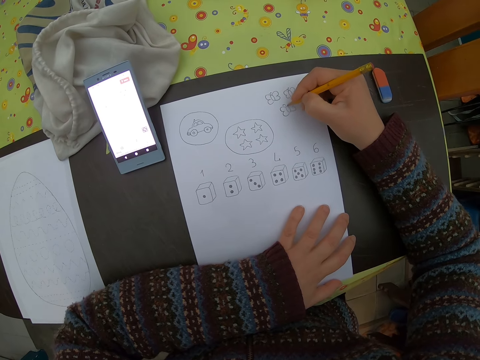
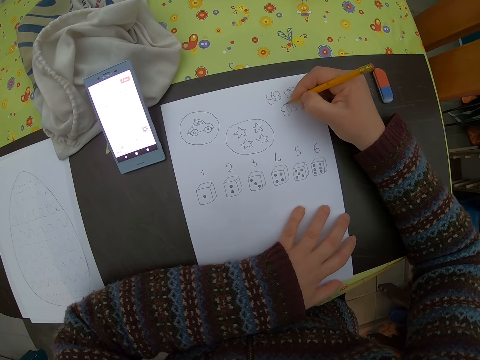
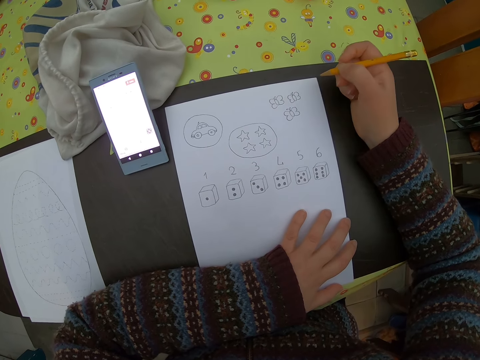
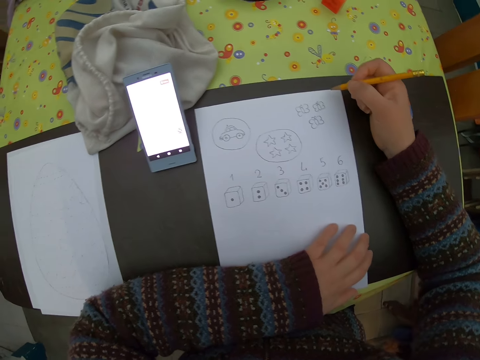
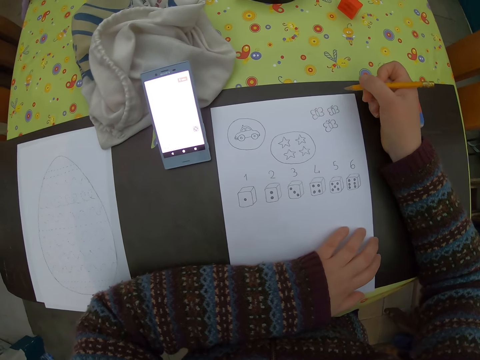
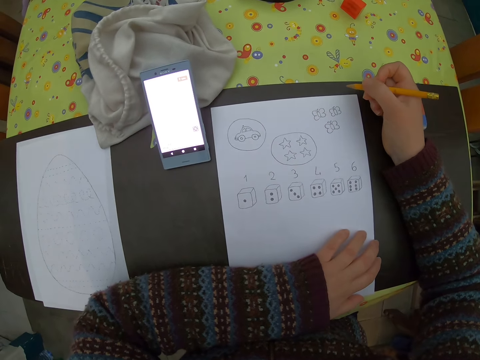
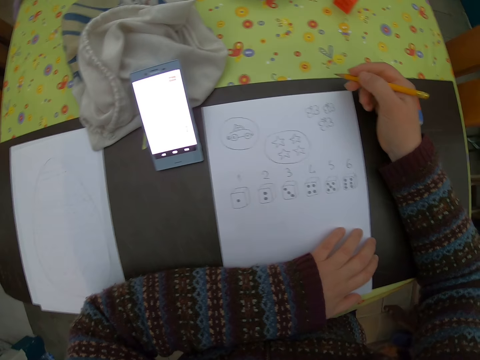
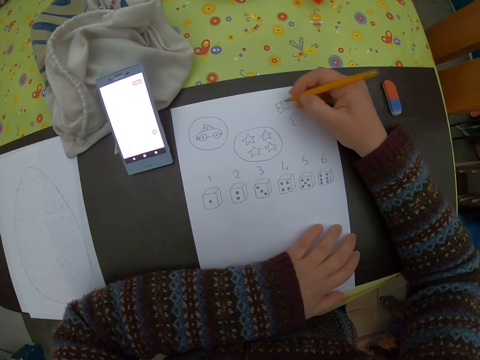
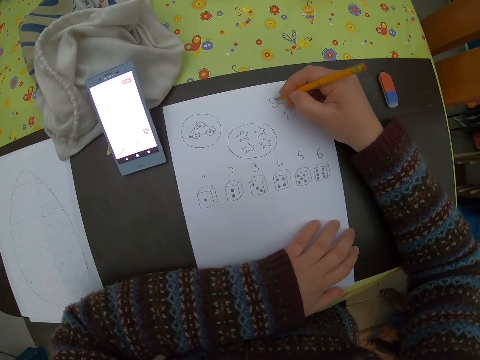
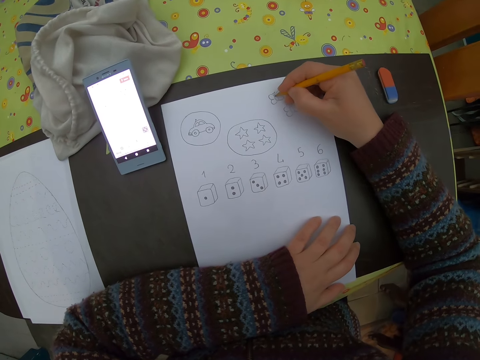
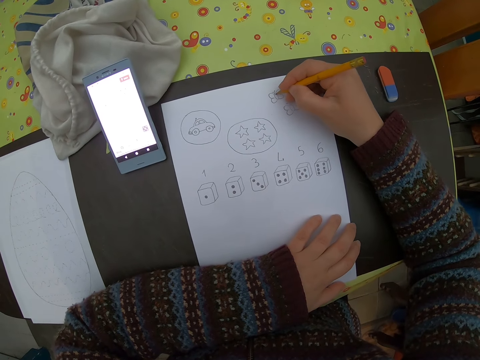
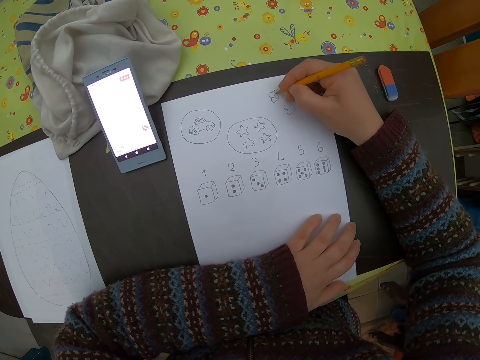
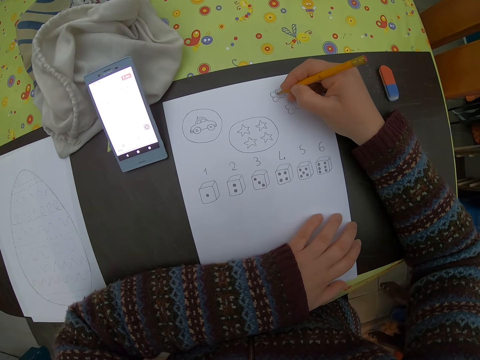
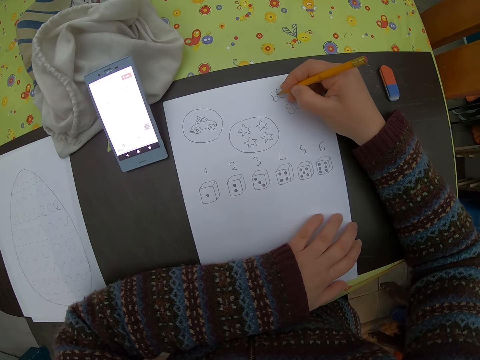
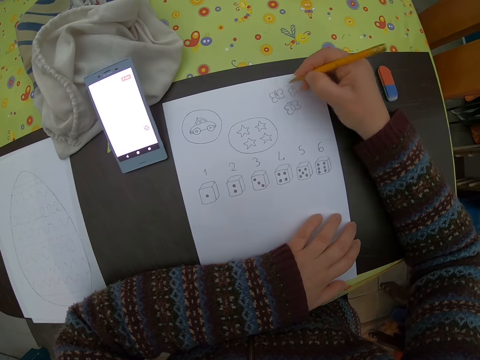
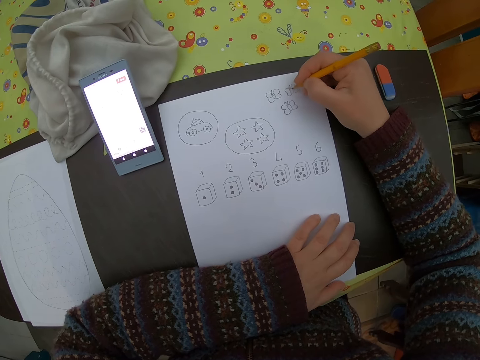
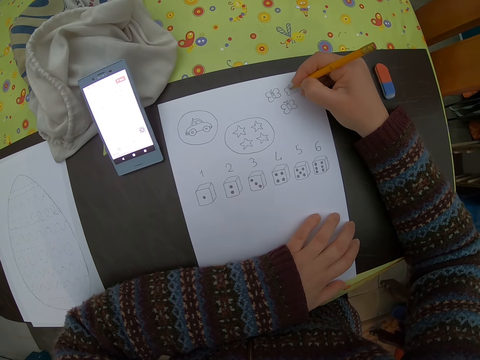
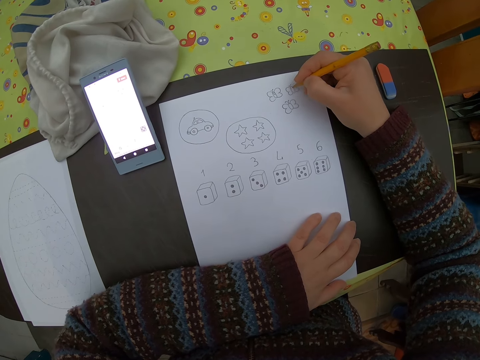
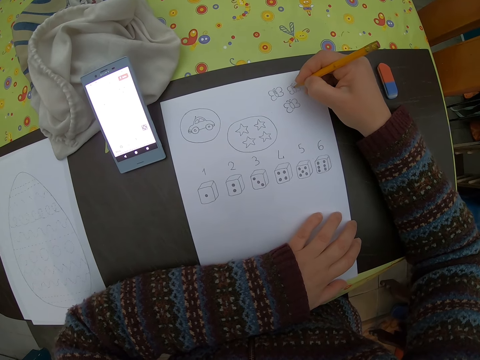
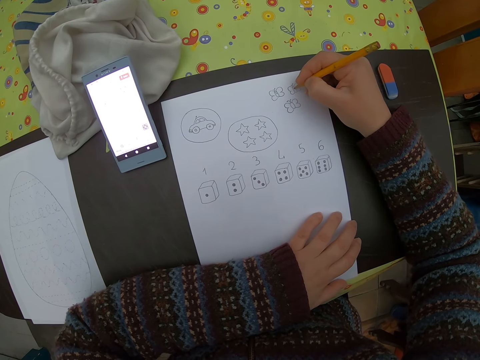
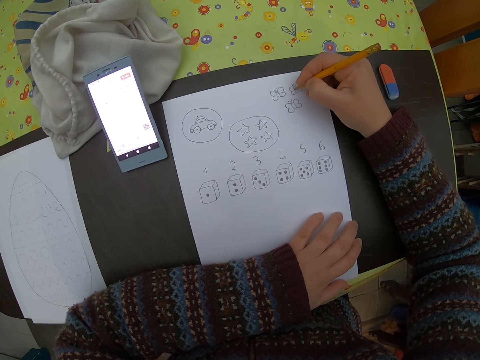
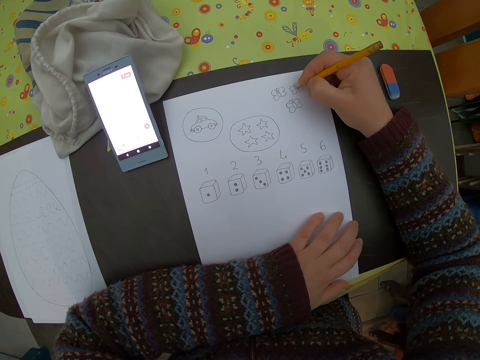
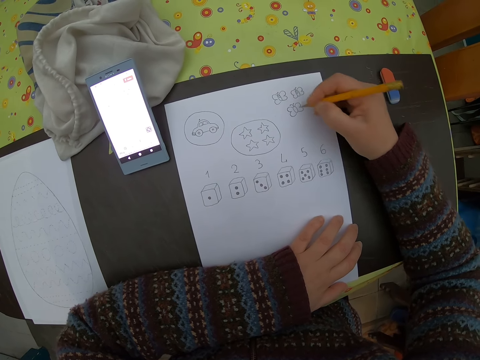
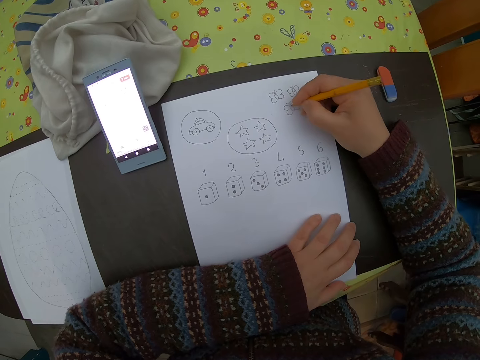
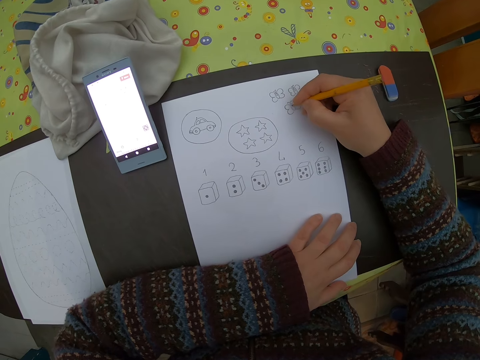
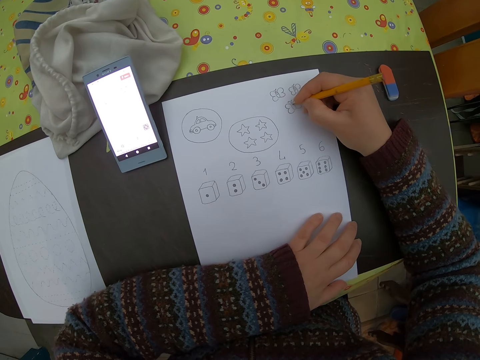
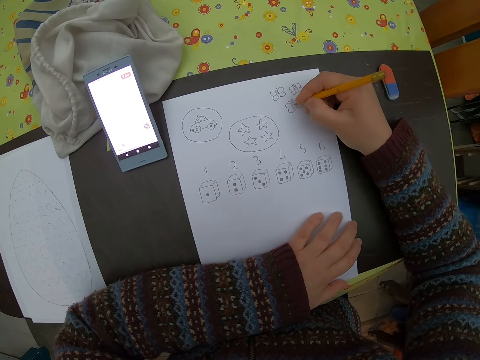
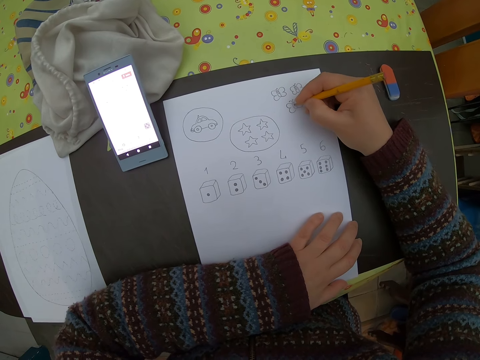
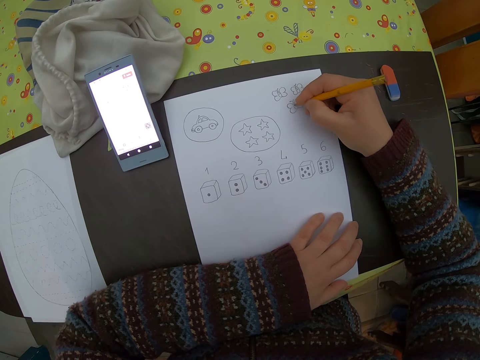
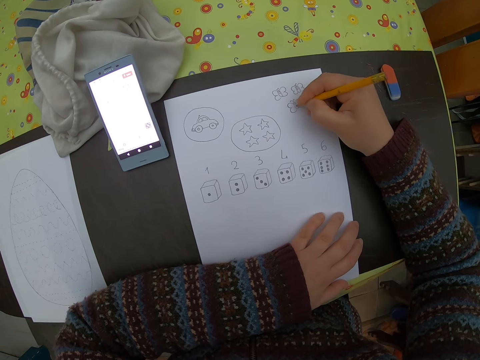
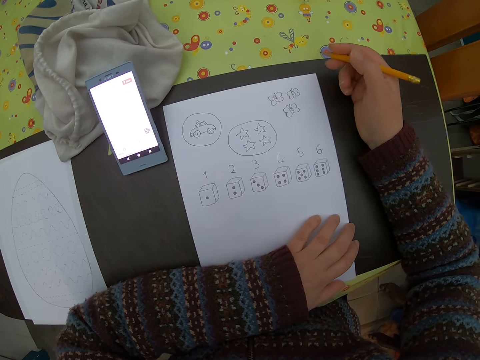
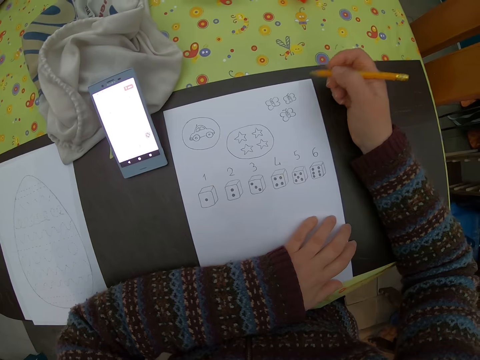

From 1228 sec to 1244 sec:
The camera wearer adjusts the pencil. They draw a butterfly. They adjust the pencil.

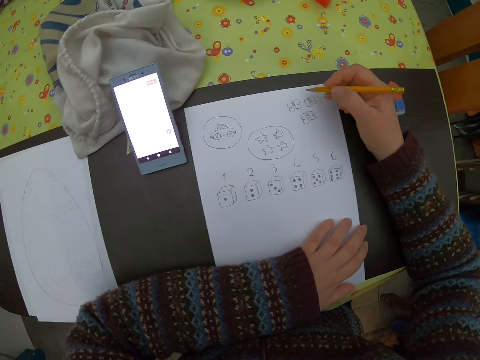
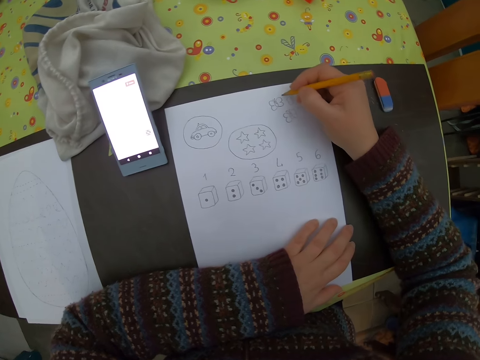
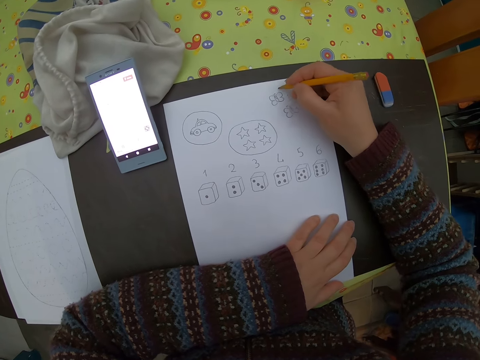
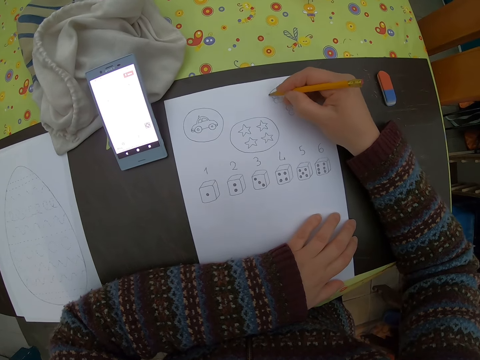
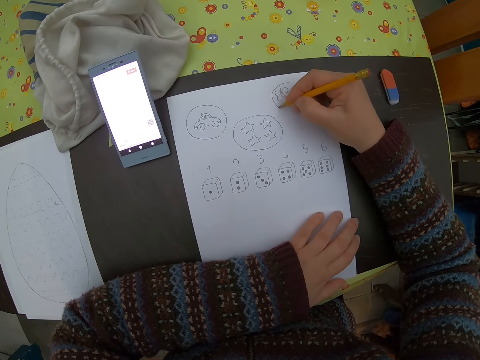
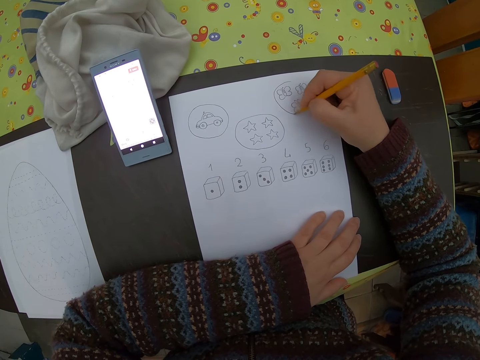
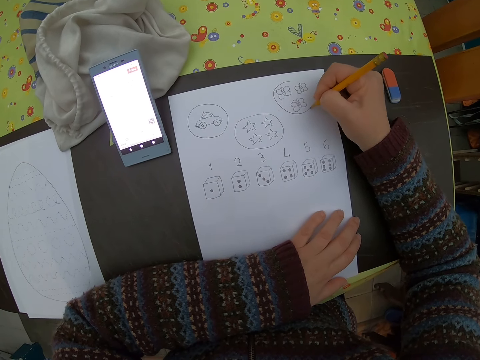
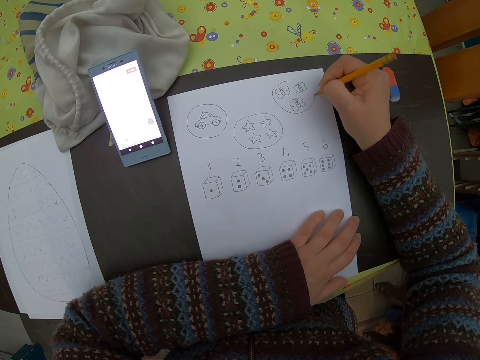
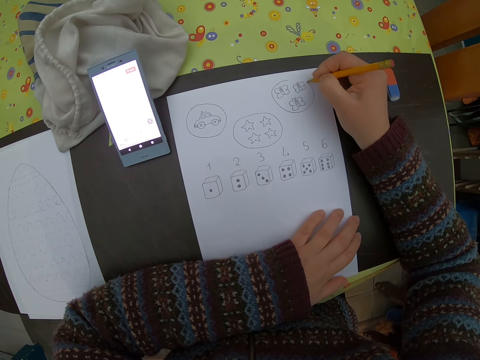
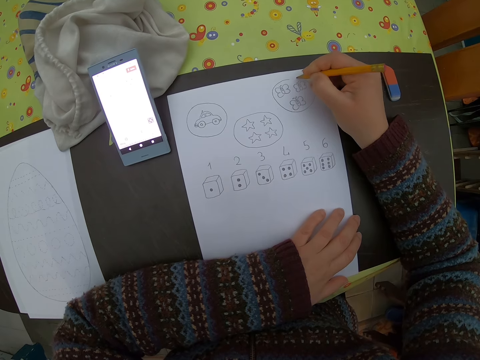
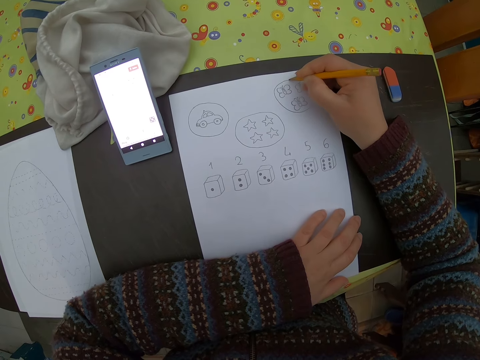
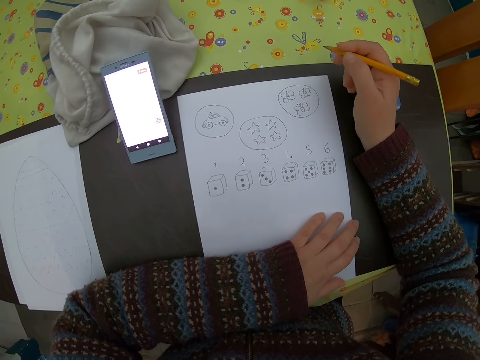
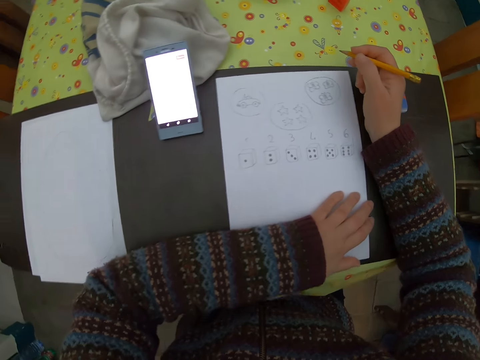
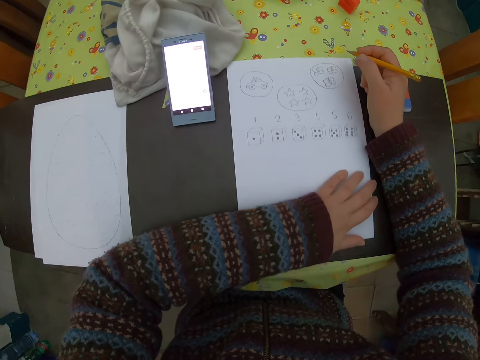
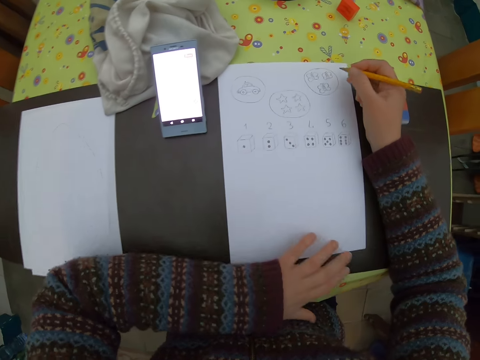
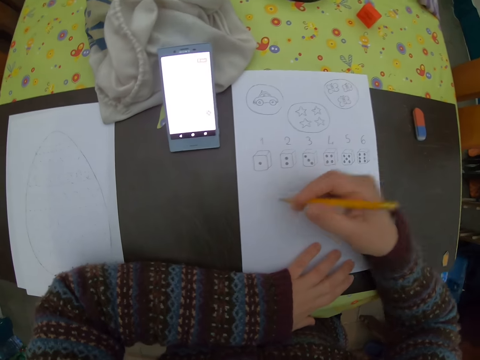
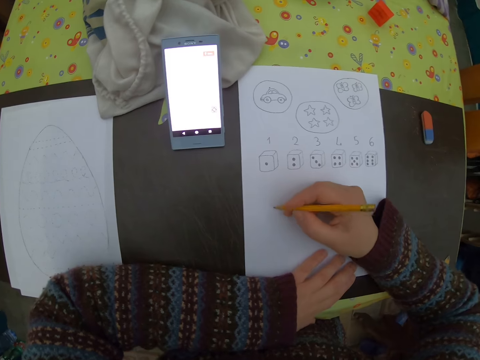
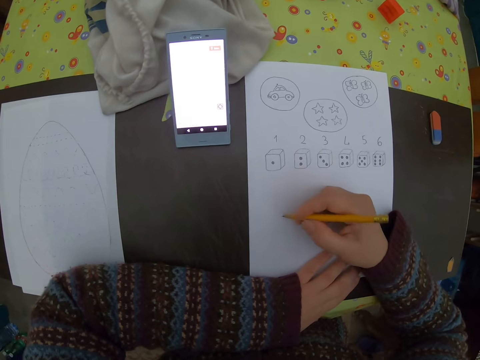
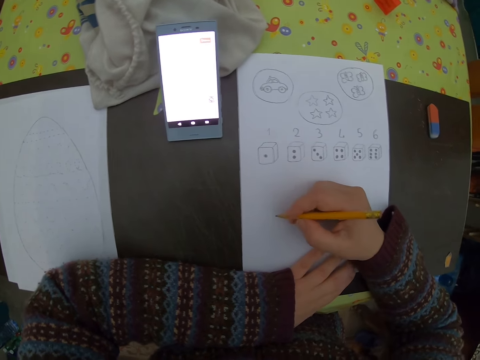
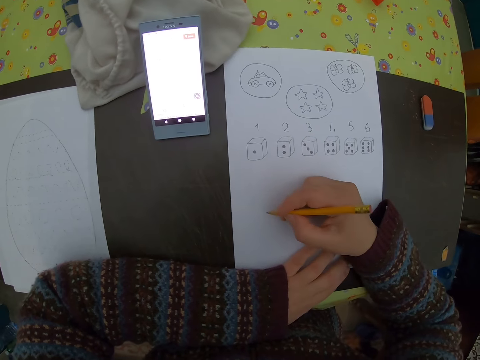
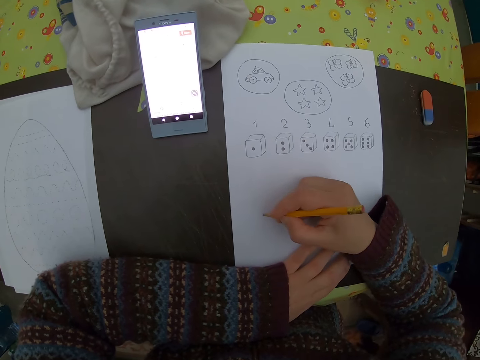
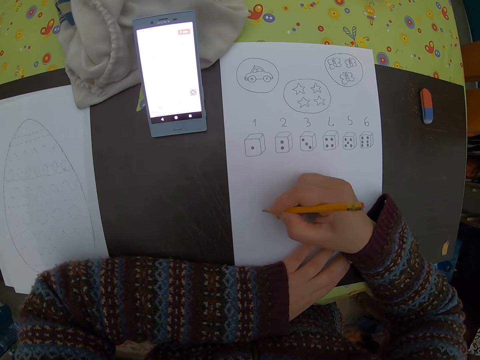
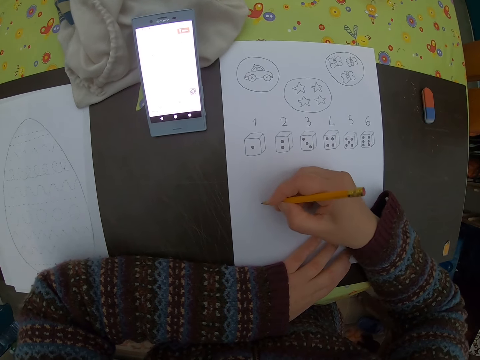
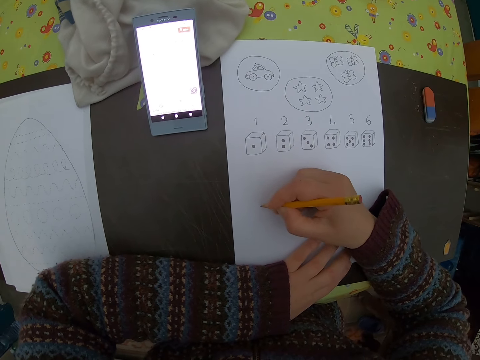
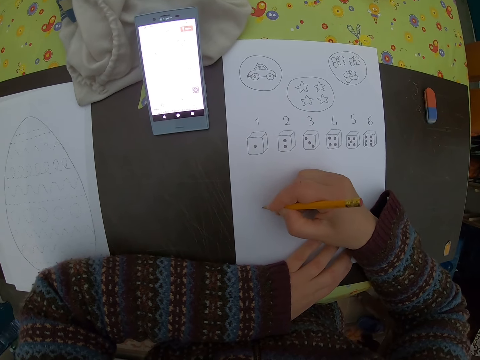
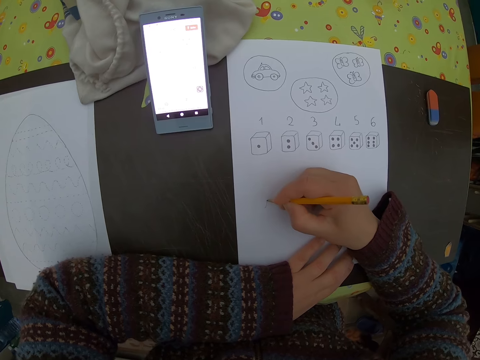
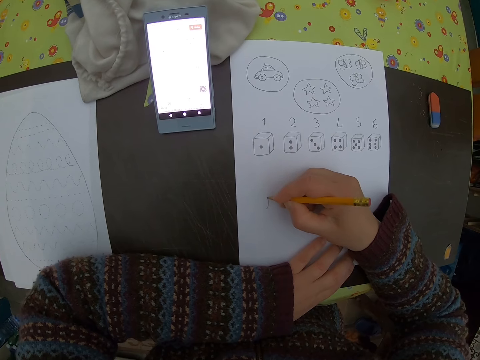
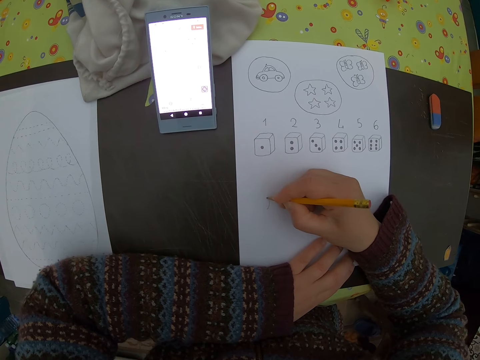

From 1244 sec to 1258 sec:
The camera wearer draws a circle around the pictures of the butterfly. She pushes the paper on the table. She draws trees on the sheet of paper with the pencil in her right hand.
